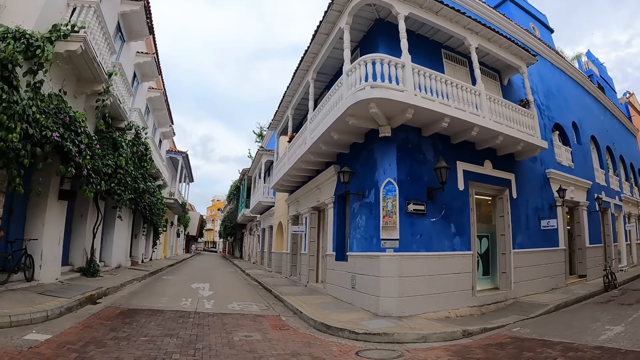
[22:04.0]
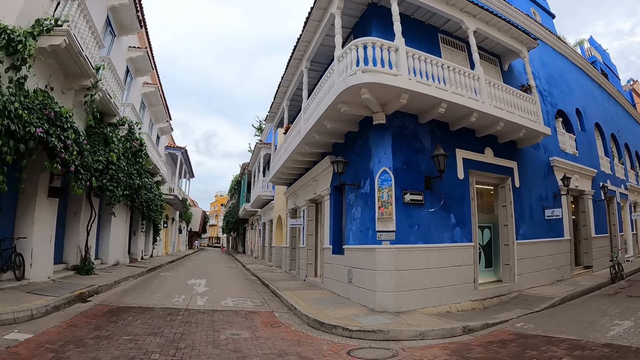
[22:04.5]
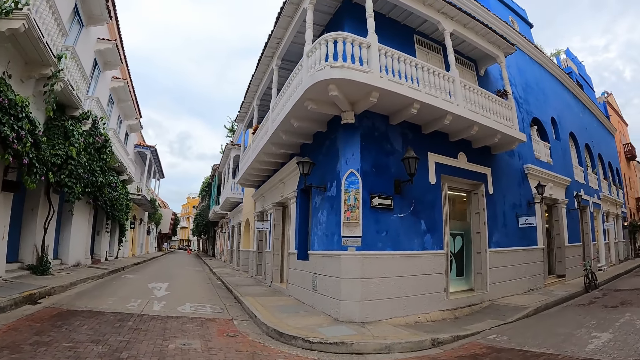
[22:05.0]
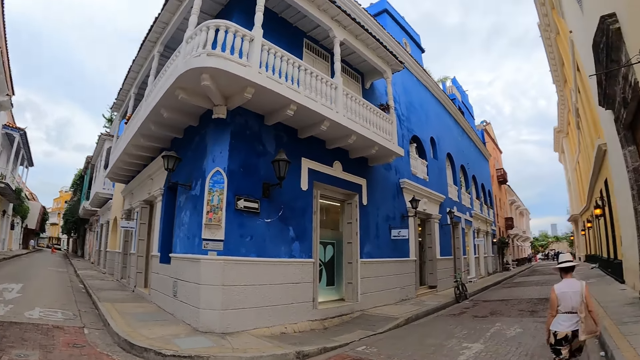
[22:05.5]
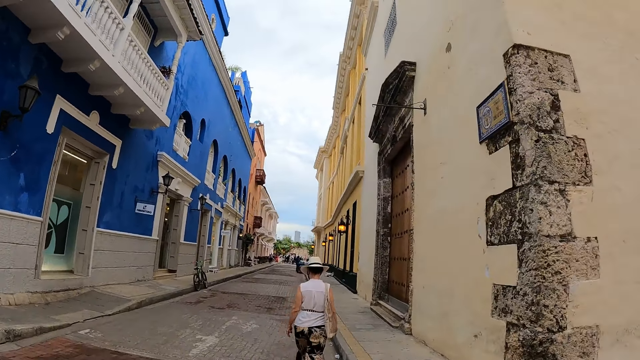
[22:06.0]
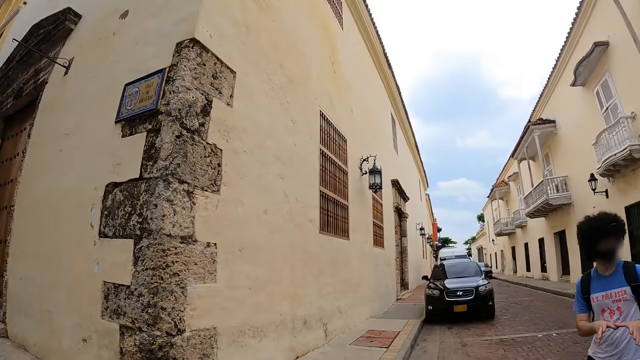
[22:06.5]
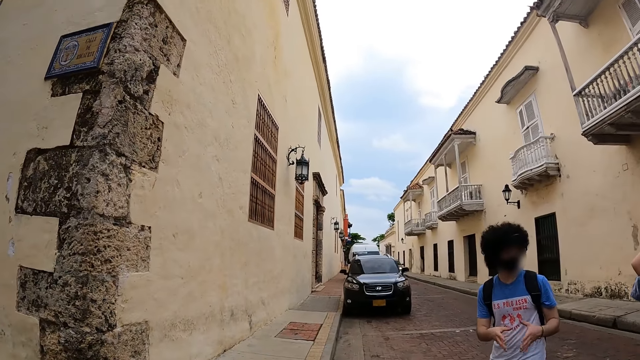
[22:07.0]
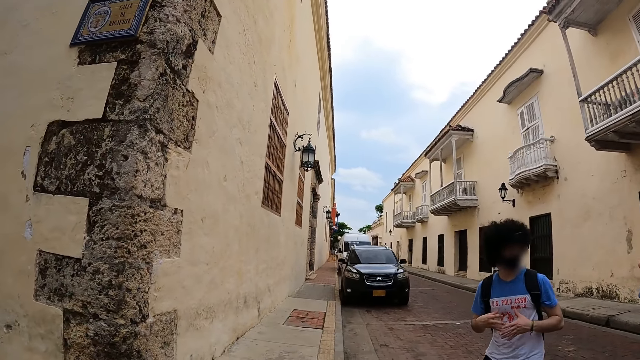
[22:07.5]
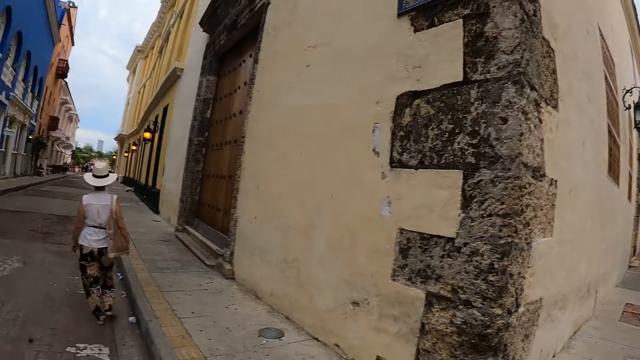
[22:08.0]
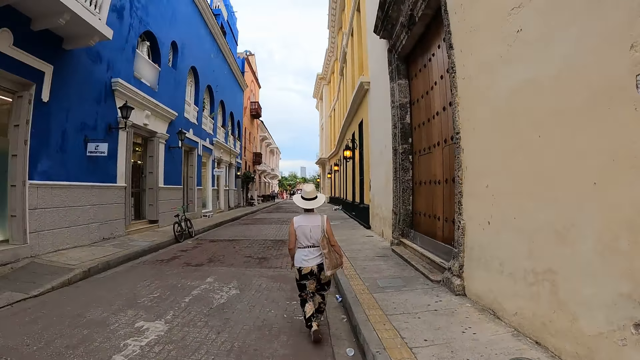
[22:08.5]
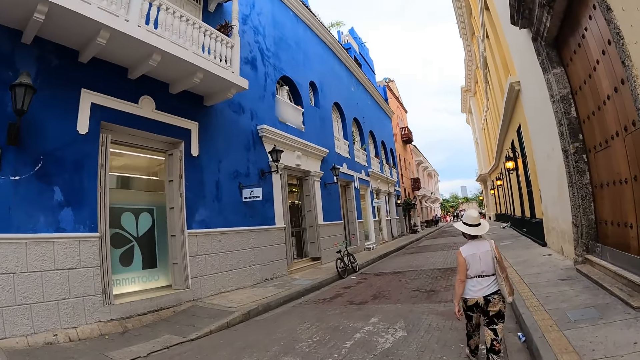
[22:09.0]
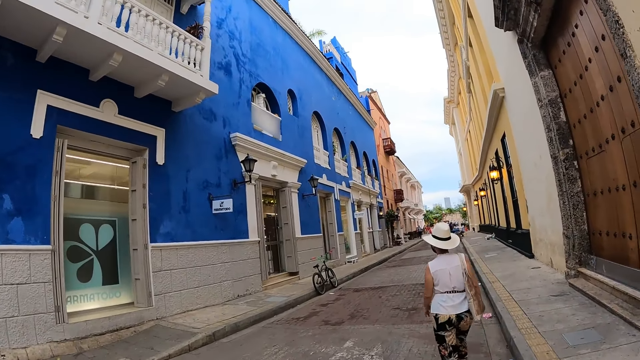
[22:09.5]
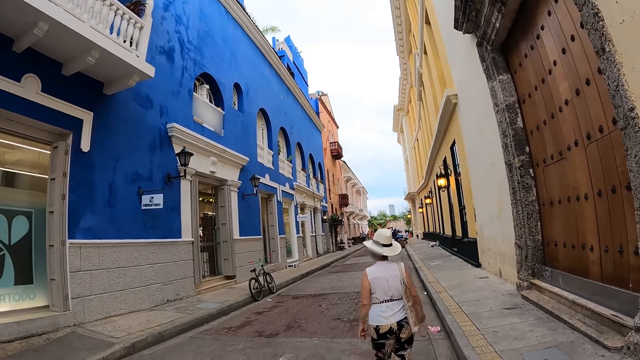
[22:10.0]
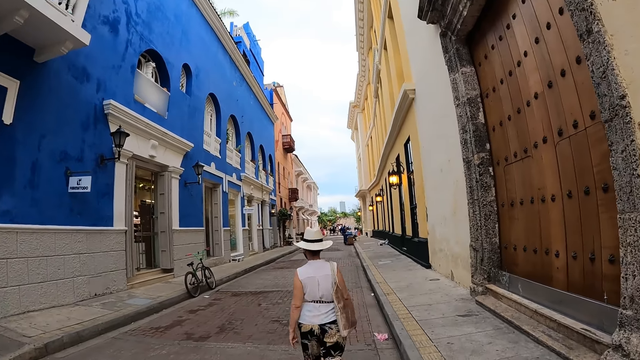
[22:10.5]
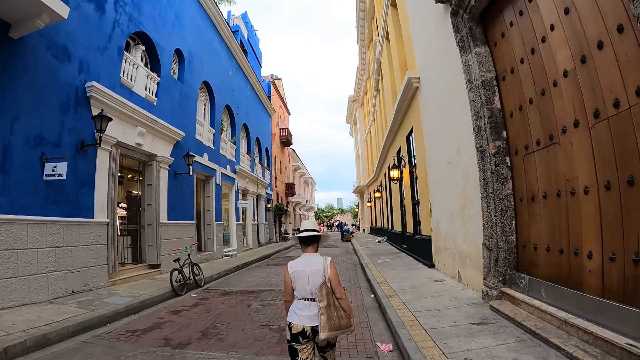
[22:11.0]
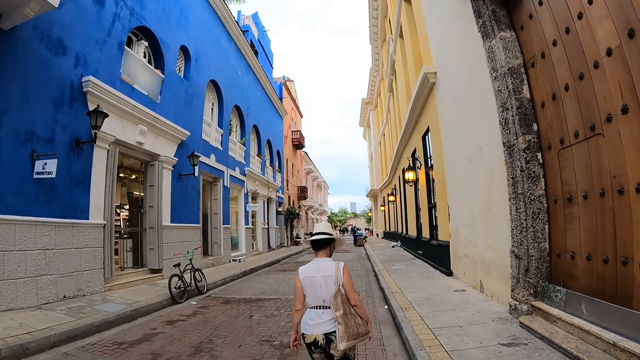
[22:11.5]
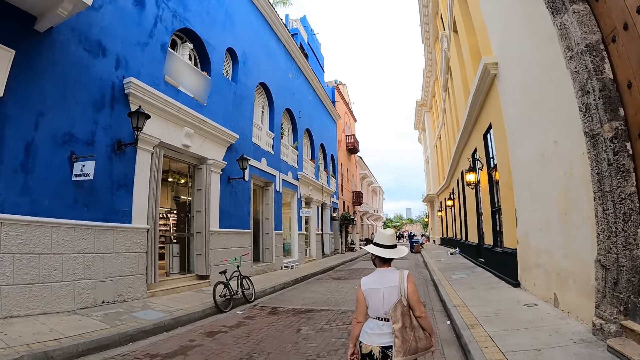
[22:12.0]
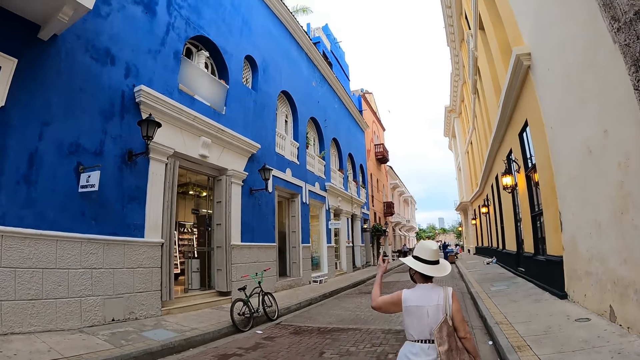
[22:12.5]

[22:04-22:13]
The camera wearer looks around. They walk around.

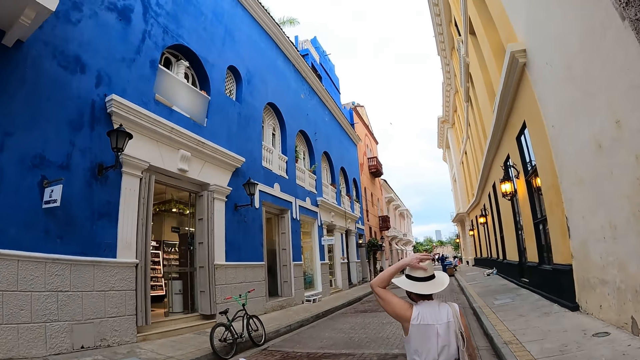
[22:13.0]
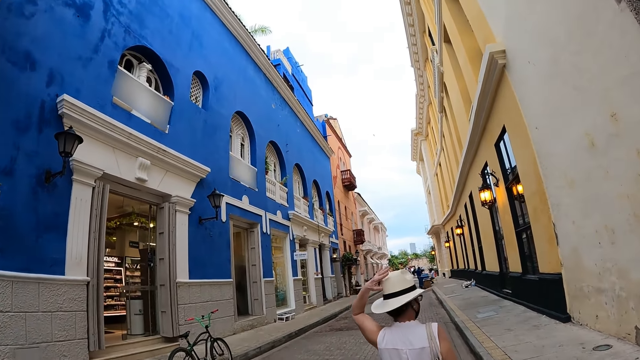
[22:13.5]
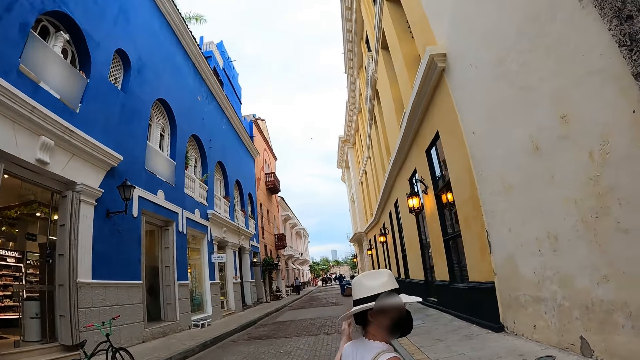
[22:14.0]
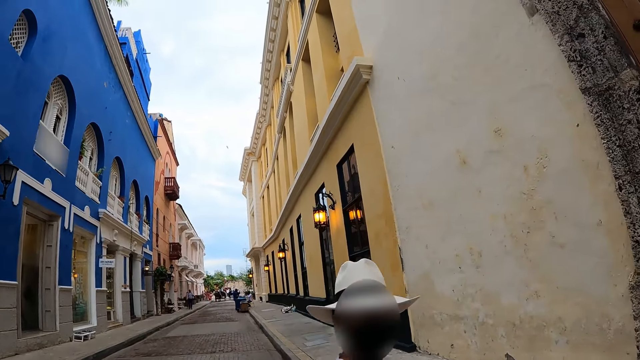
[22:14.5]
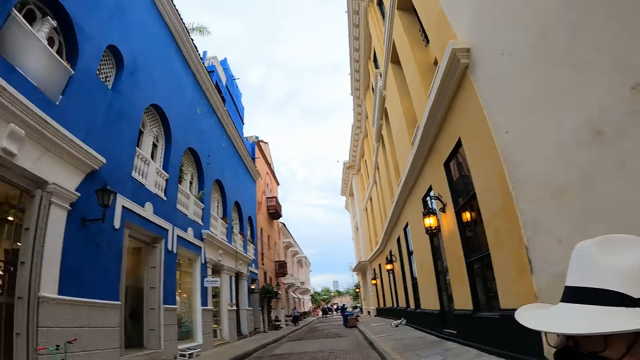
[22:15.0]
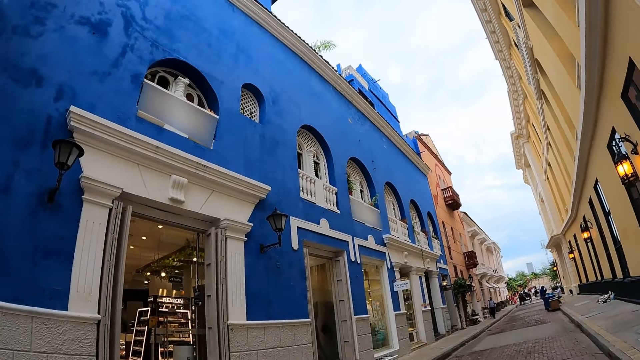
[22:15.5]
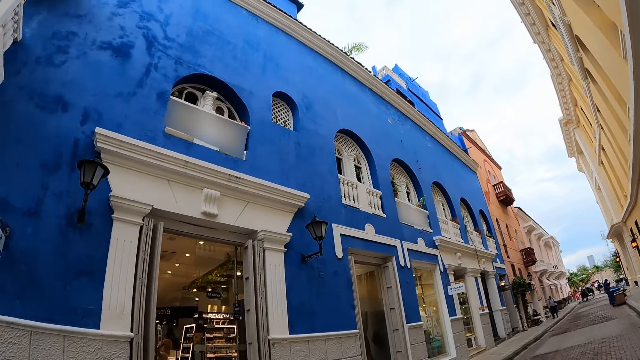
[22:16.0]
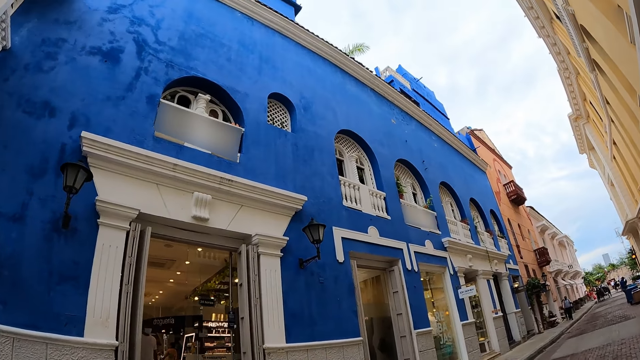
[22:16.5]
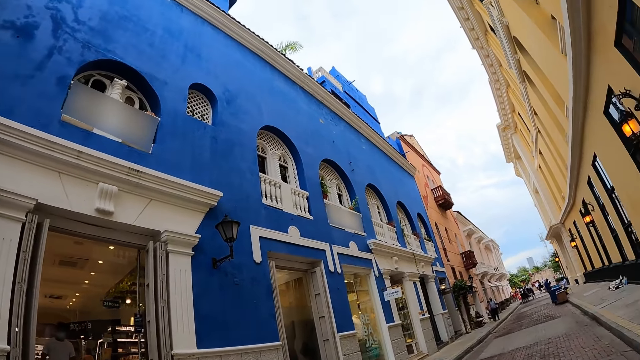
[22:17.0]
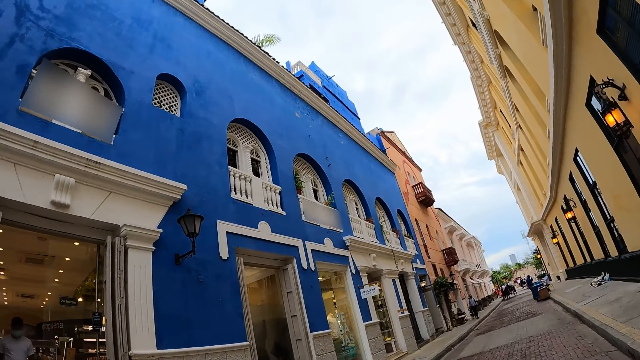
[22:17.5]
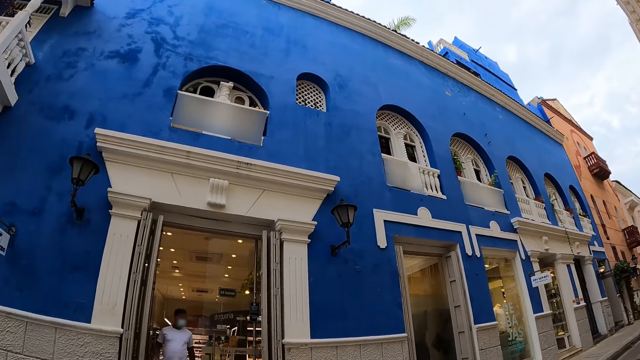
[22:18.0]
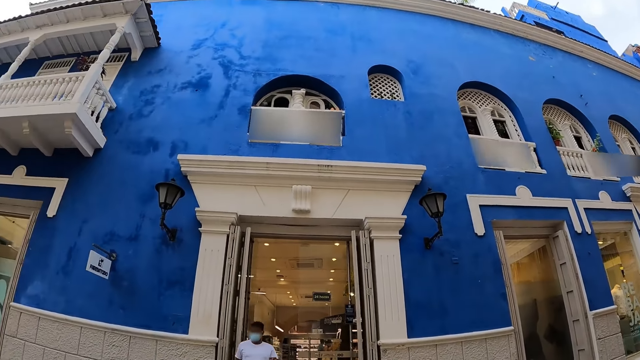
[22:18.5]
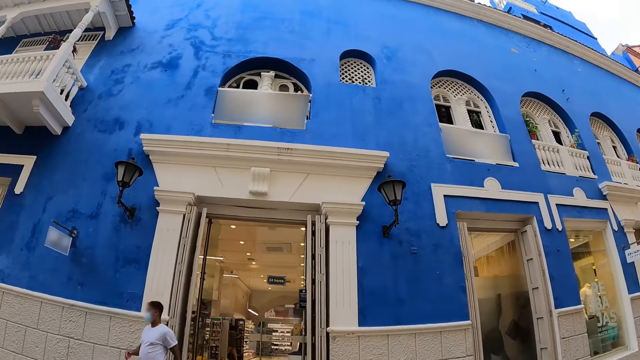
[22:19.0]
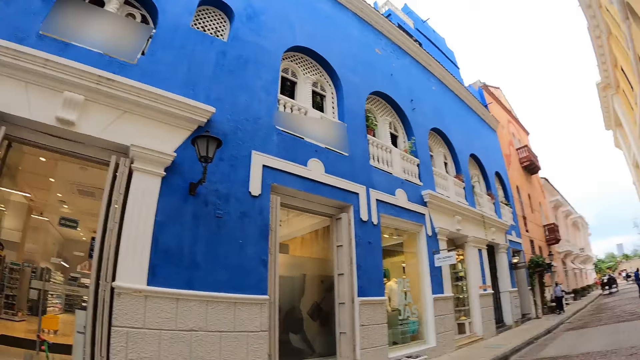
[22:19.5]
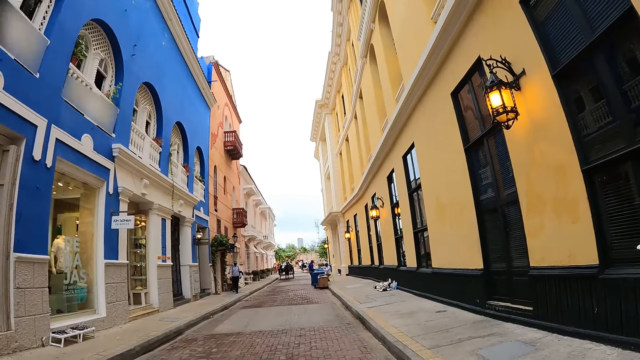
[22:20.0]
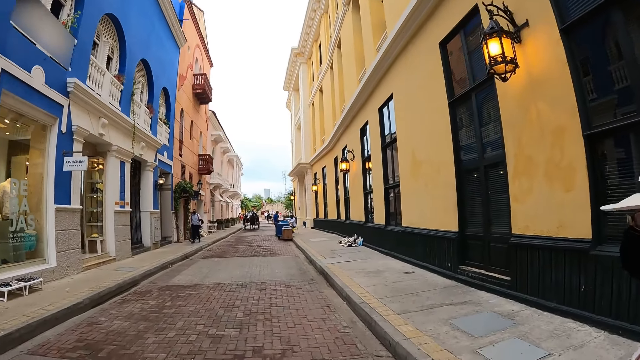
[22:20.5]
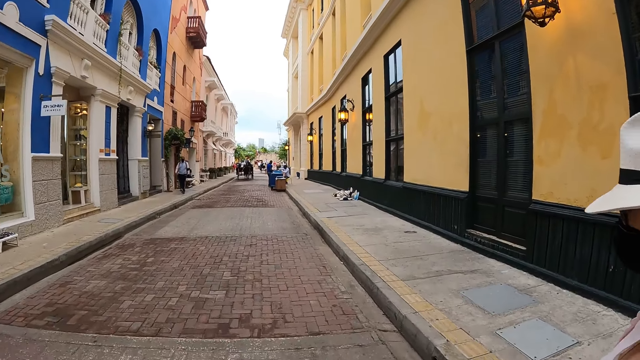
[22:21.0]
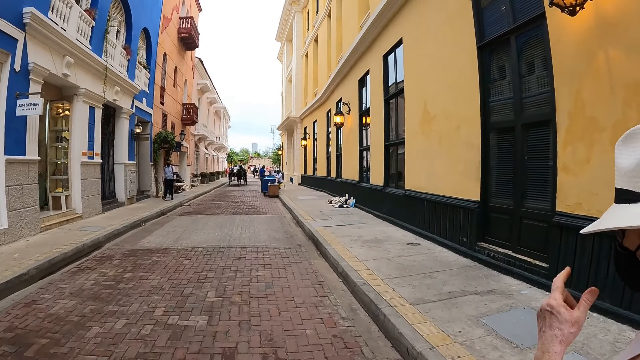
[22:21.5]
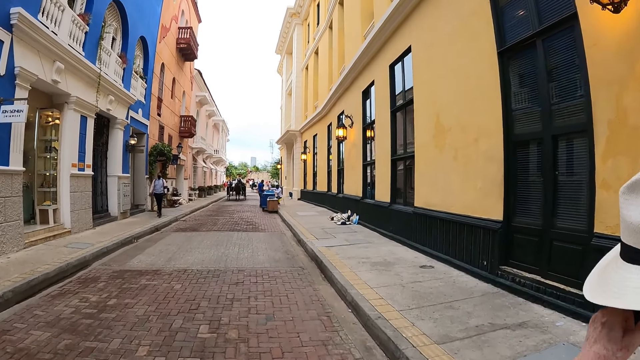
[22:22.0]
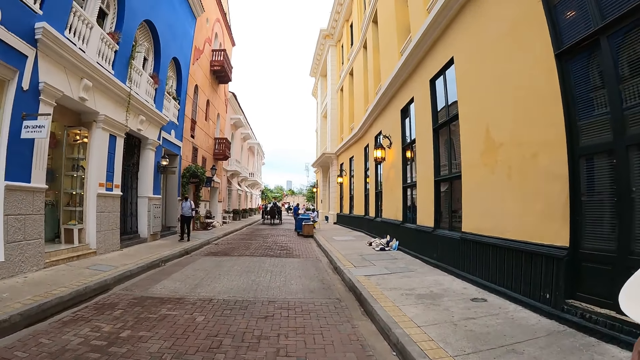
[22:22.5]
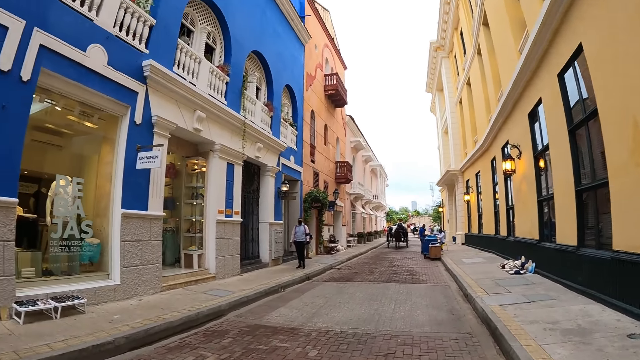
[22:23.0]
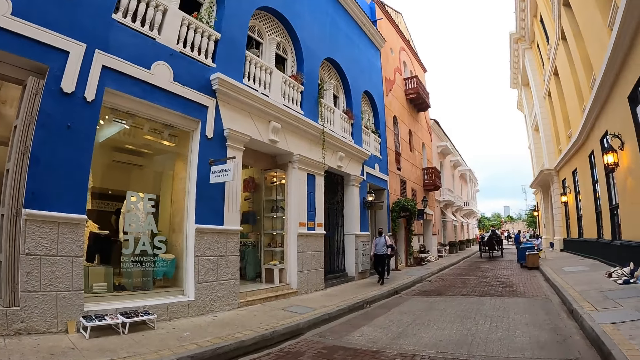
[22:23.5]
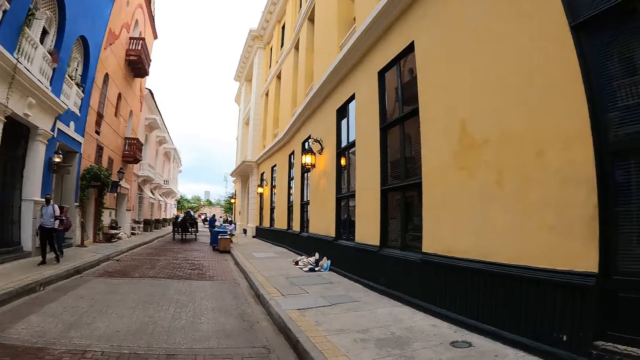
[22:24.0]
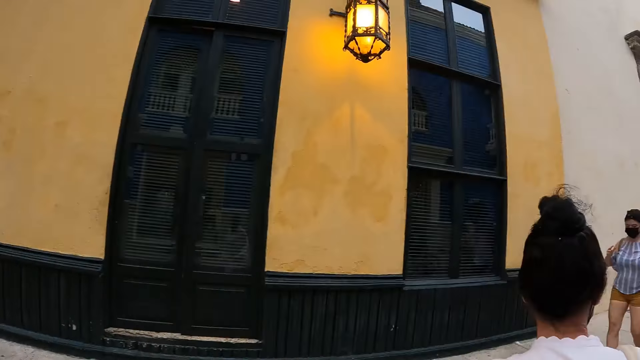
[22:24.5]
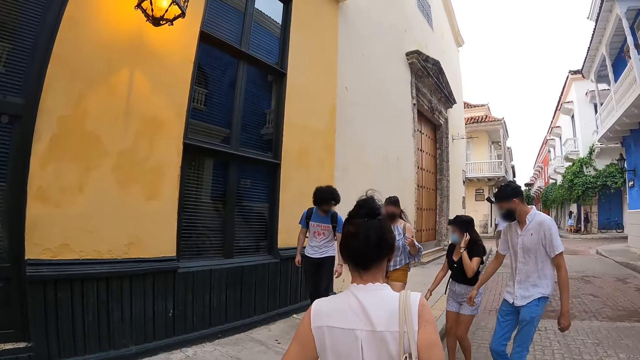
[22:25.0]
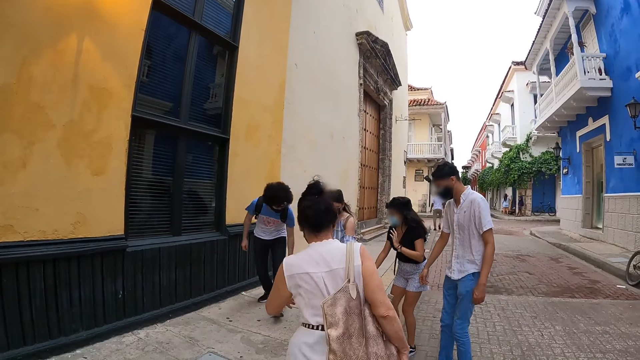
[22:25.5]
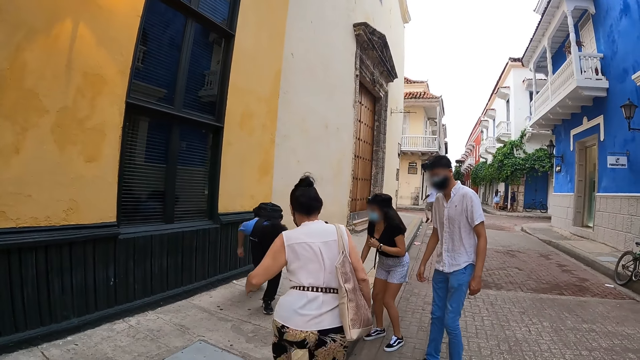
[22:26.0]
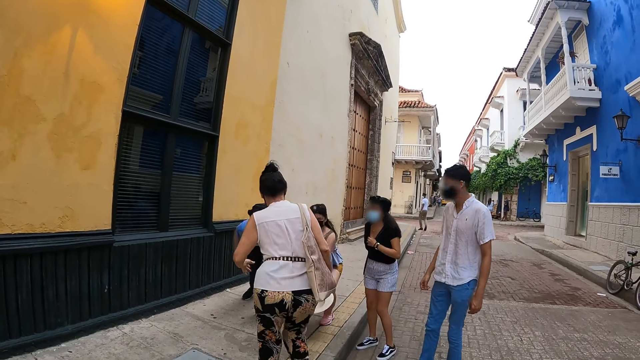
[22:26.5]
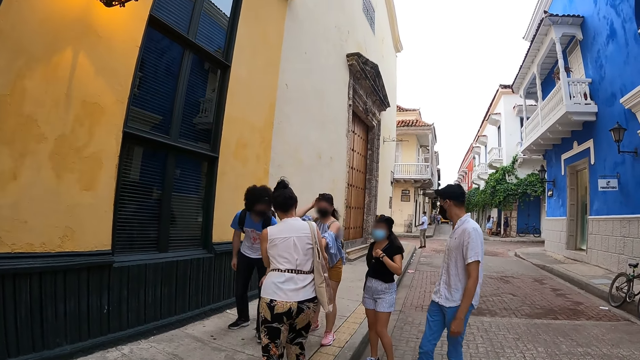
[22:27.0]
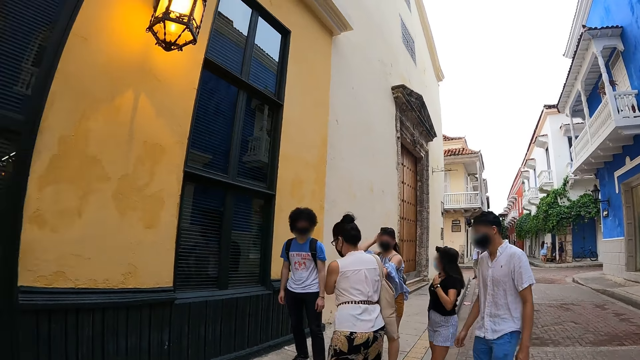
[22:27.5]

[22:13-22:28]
The camera wearer stops at the road pavement. They walk on the road pavement.
